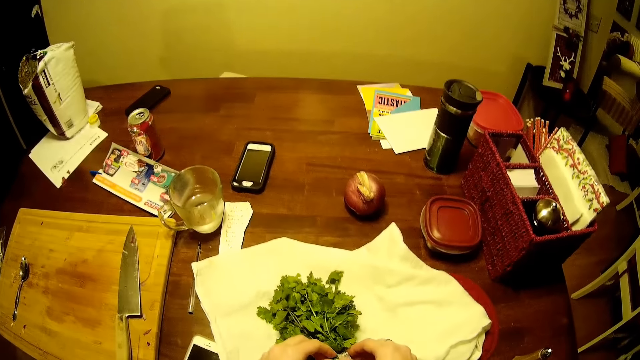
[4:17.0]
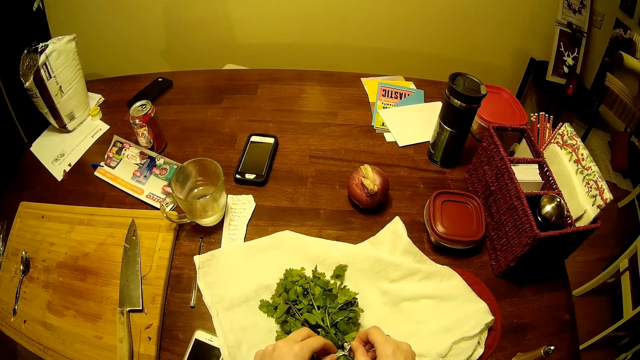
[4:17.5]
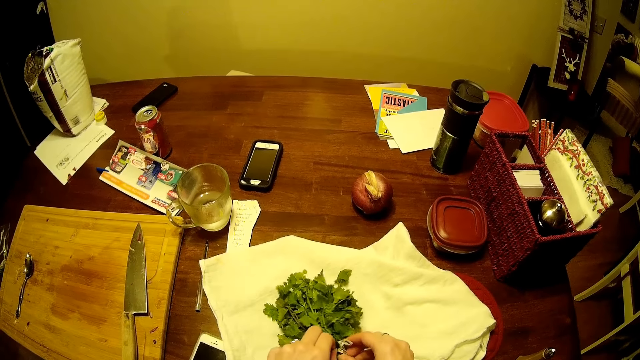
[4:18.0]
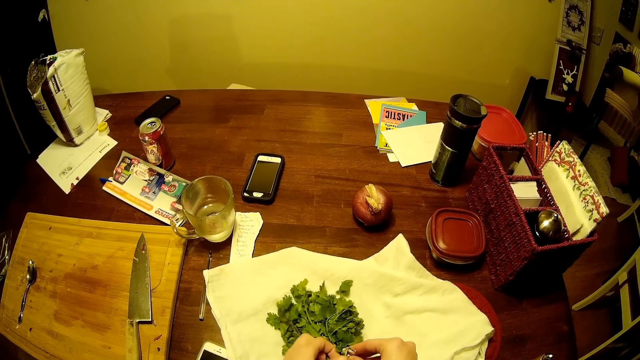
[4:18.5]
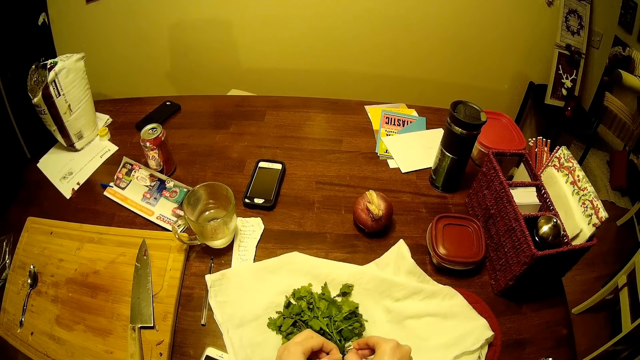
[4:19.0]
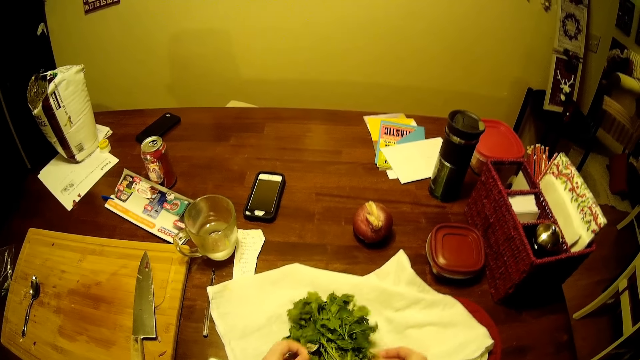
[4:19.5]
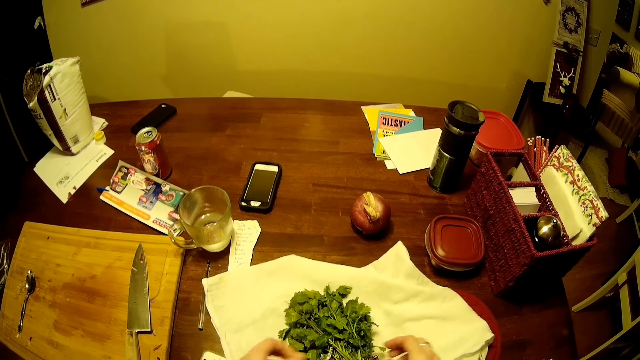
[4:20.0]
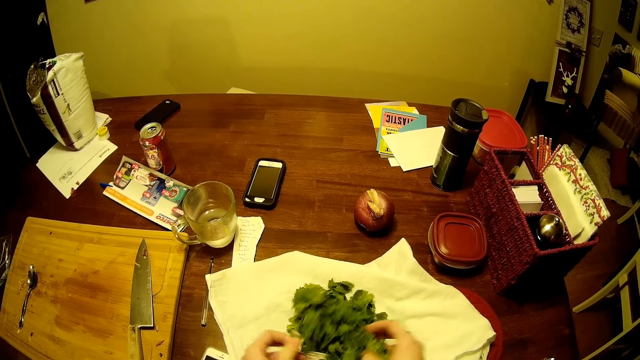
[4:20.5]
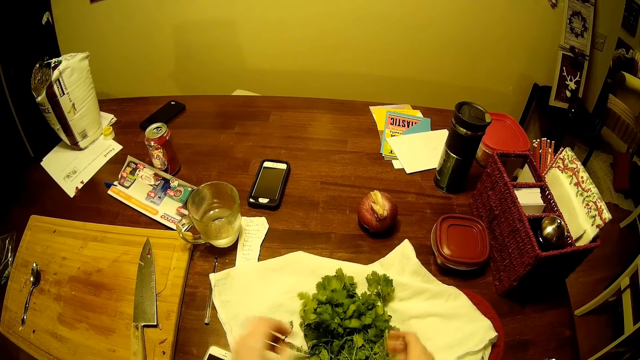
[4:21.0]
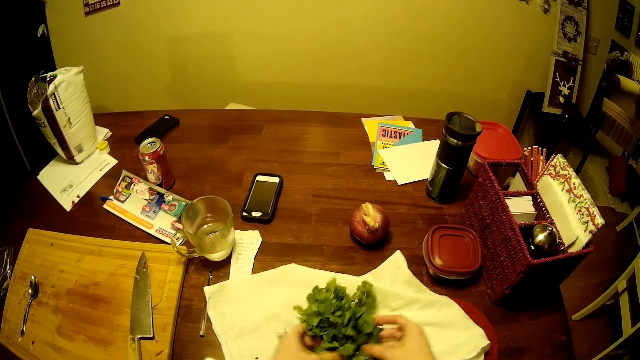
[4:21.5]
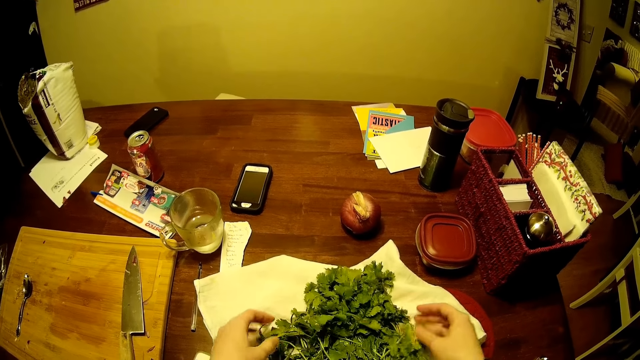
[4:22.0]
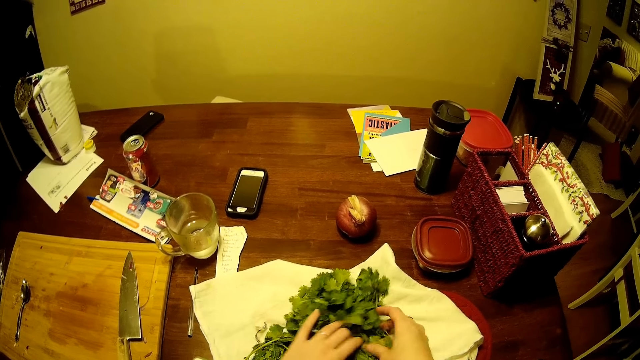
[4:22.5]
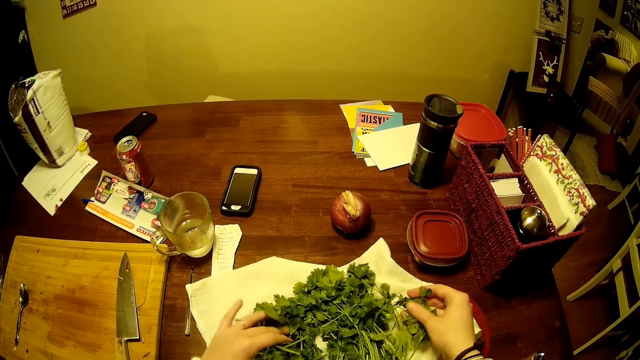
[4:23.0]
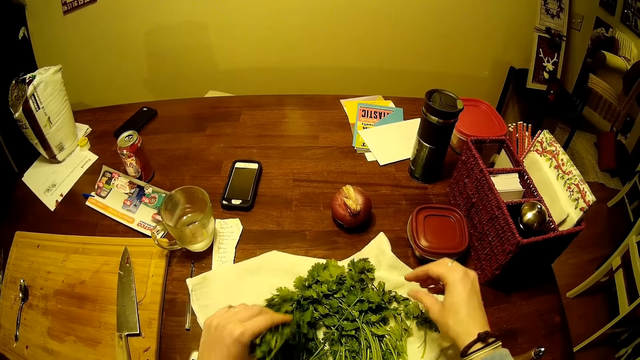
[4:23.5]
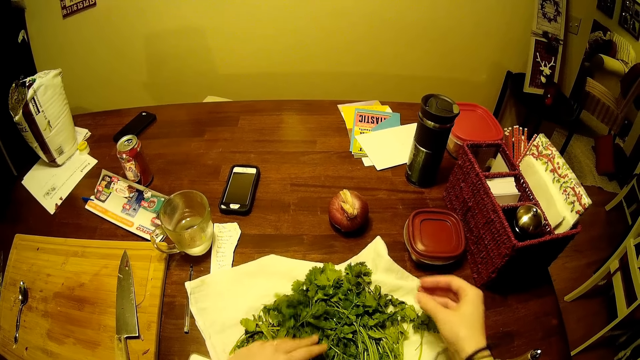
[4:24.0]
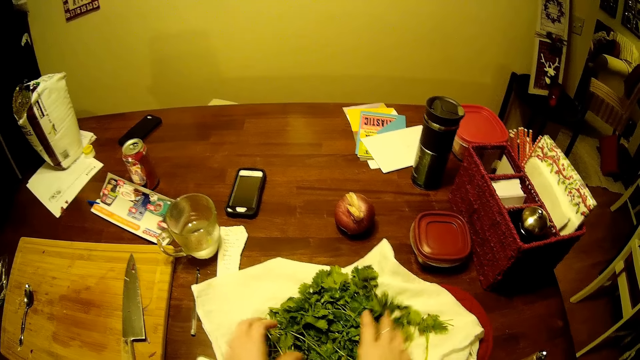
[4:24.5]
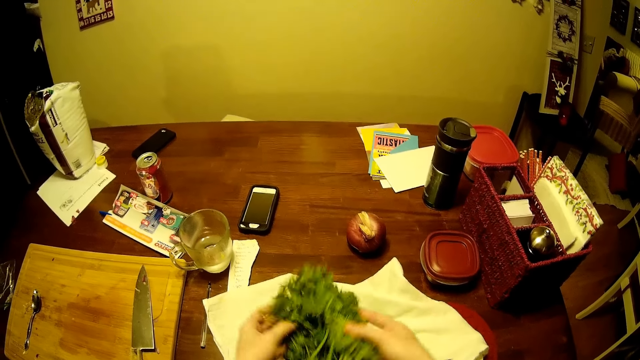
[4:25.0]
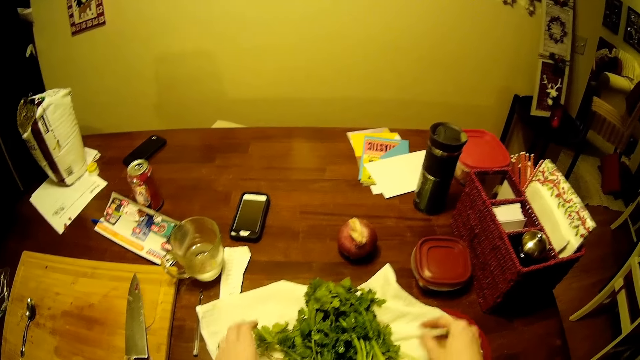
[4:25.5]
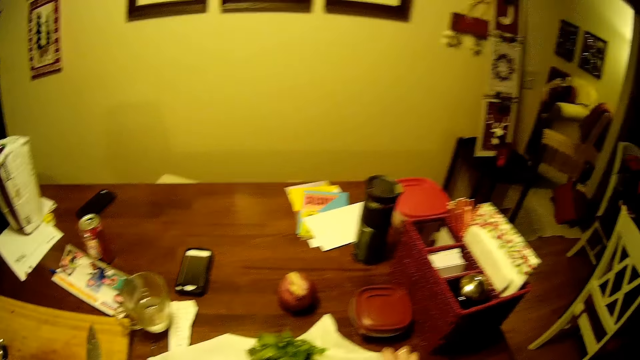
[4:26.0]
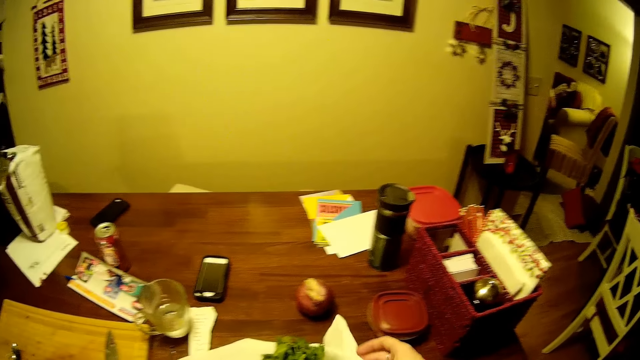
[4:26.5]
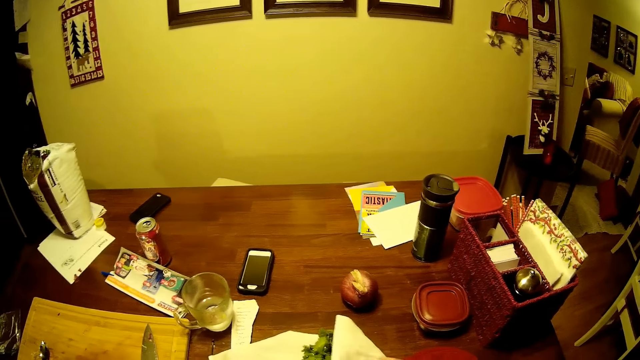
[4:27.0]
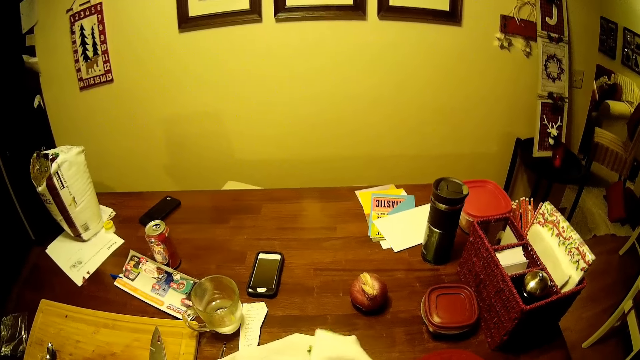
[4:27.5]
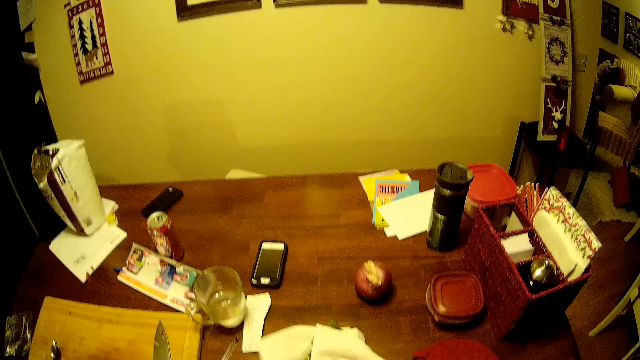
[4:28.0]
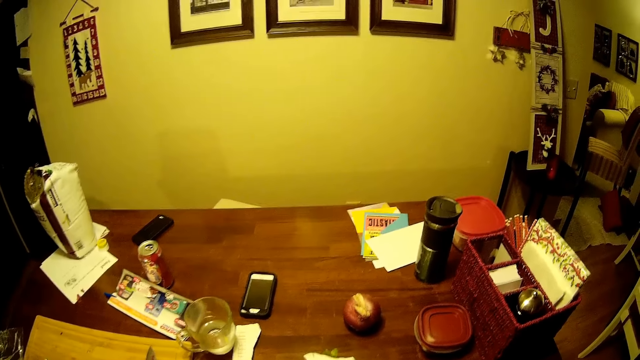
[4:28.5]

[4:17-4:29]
The camera wearer unties the coriander. They spread the coriander. They fold the towel.

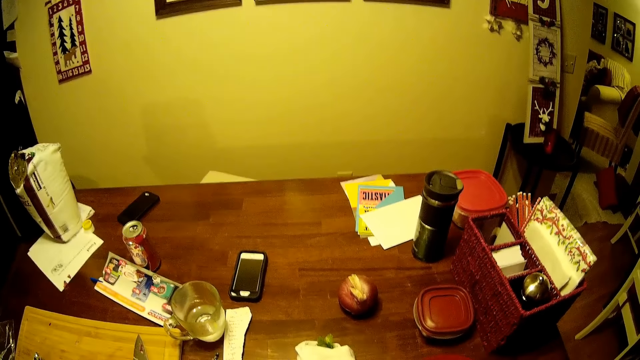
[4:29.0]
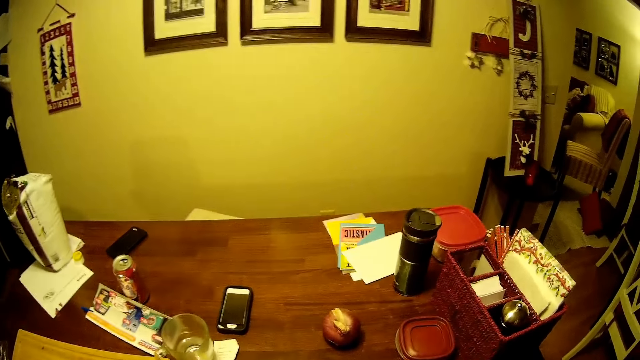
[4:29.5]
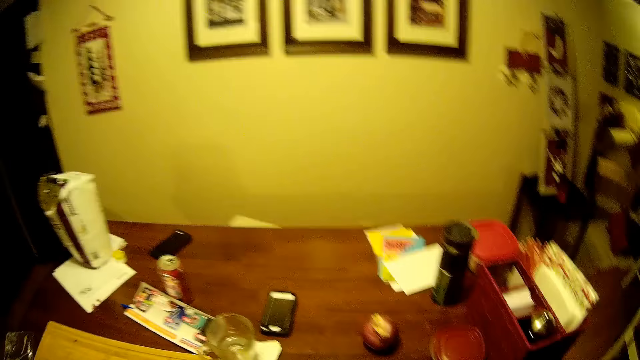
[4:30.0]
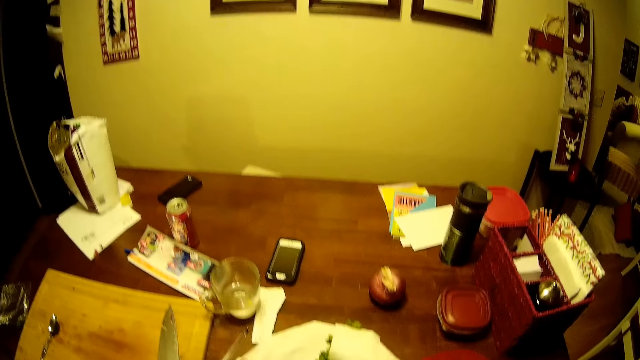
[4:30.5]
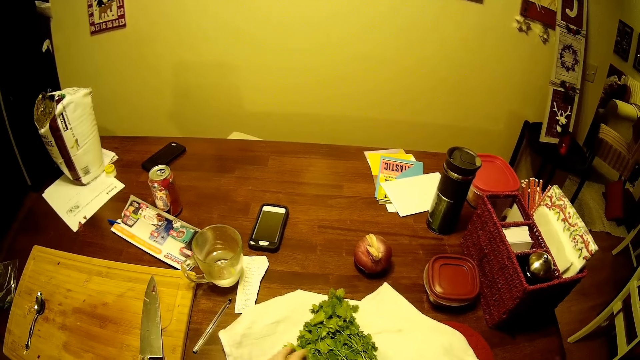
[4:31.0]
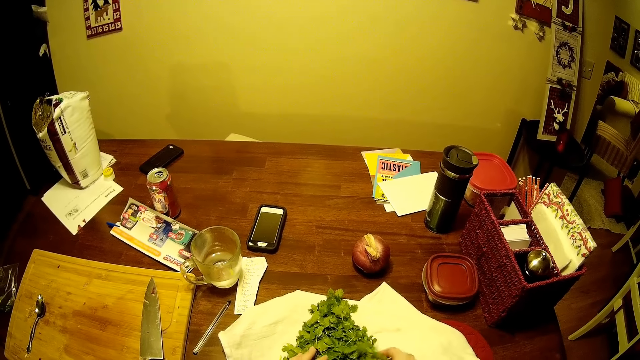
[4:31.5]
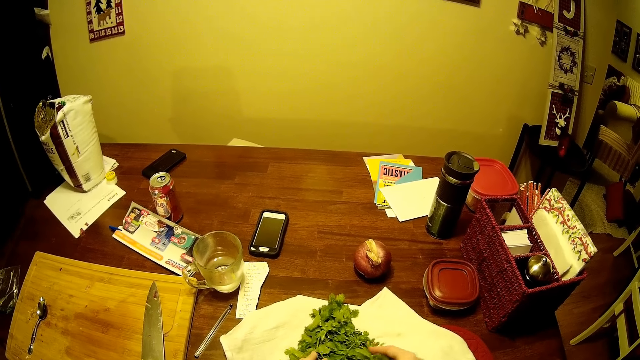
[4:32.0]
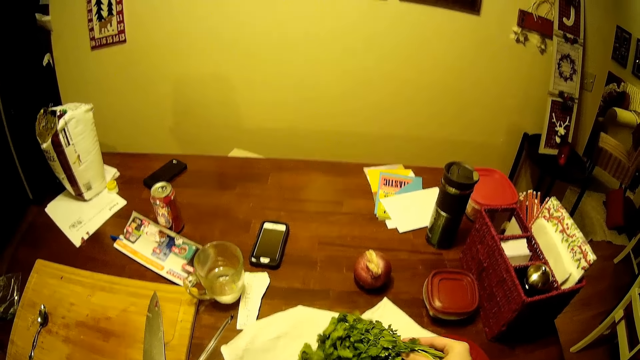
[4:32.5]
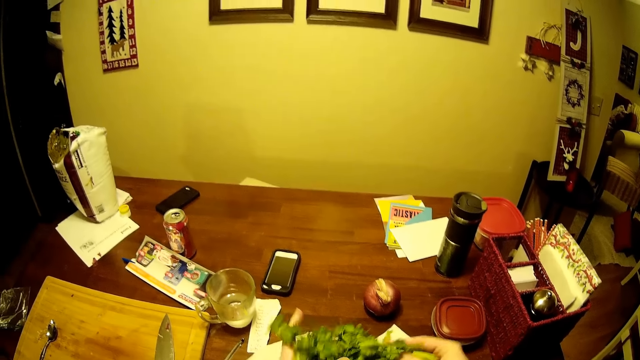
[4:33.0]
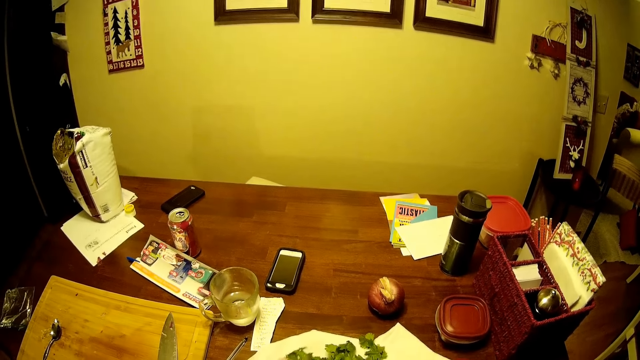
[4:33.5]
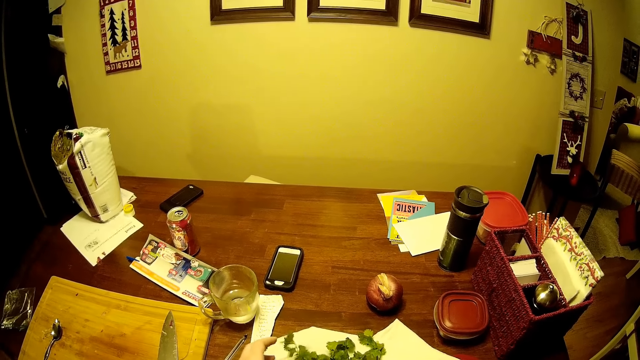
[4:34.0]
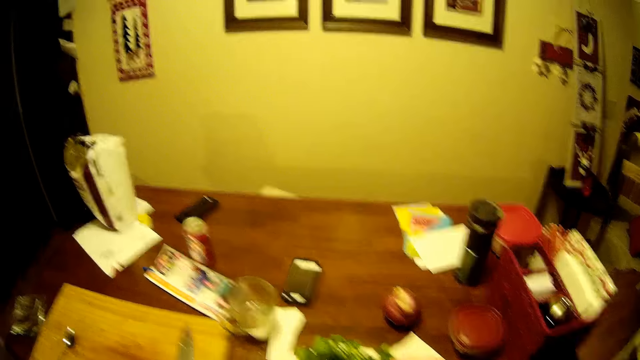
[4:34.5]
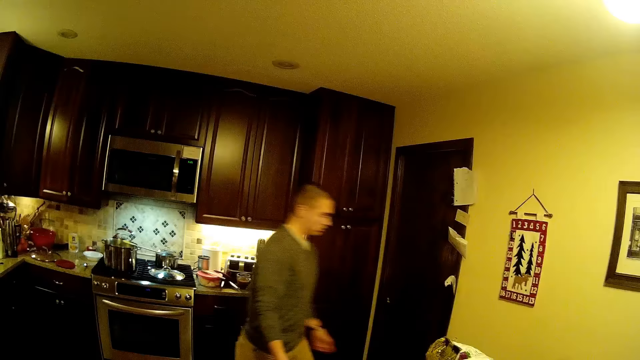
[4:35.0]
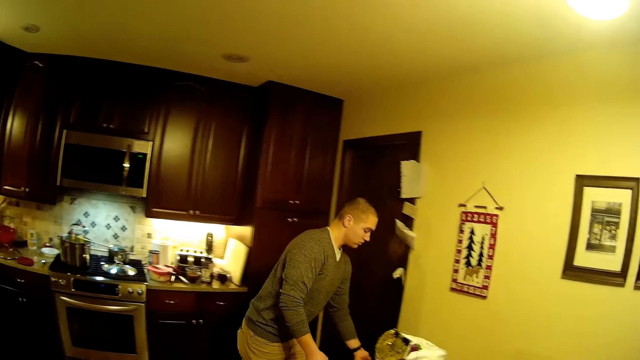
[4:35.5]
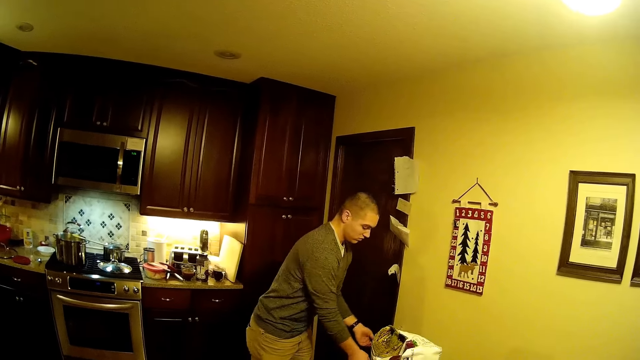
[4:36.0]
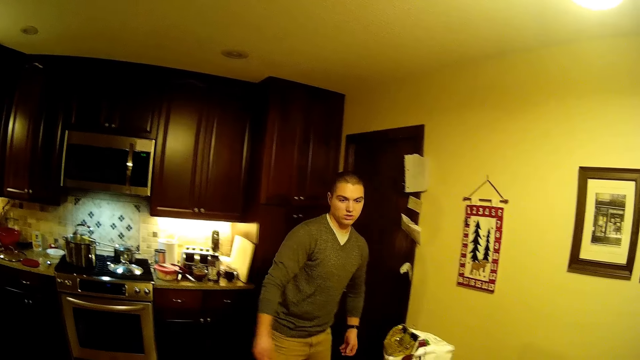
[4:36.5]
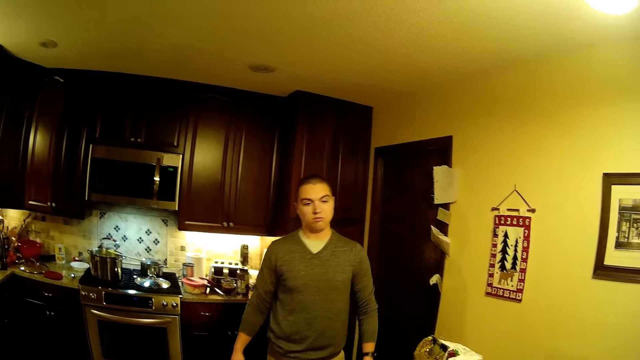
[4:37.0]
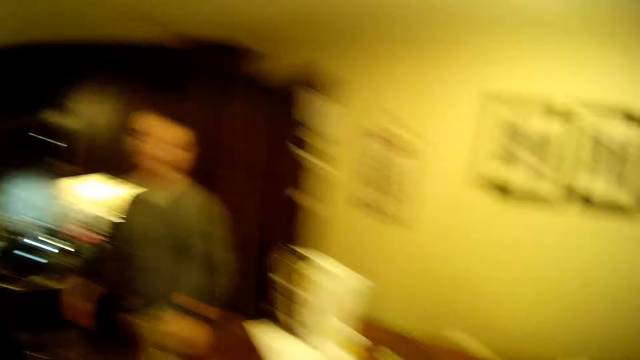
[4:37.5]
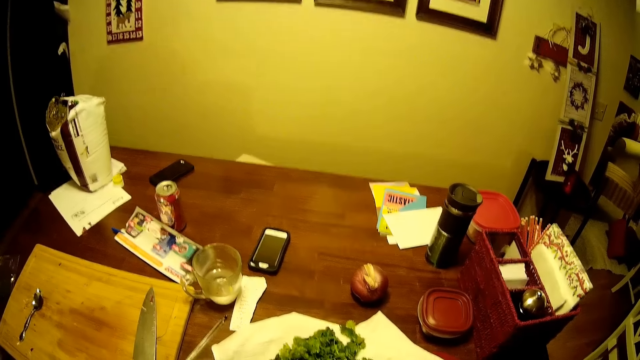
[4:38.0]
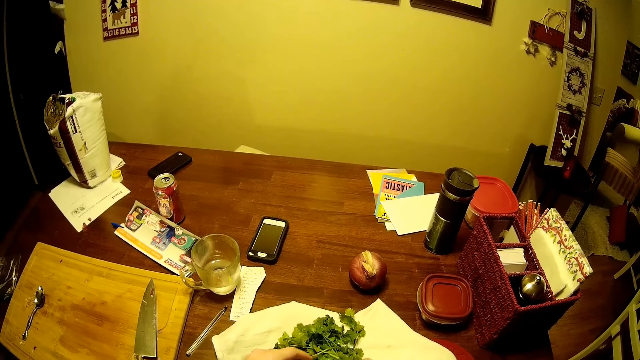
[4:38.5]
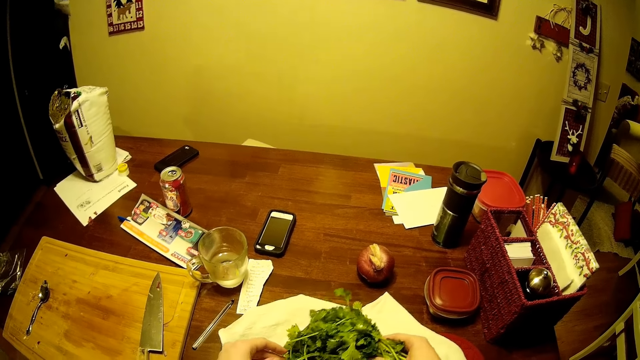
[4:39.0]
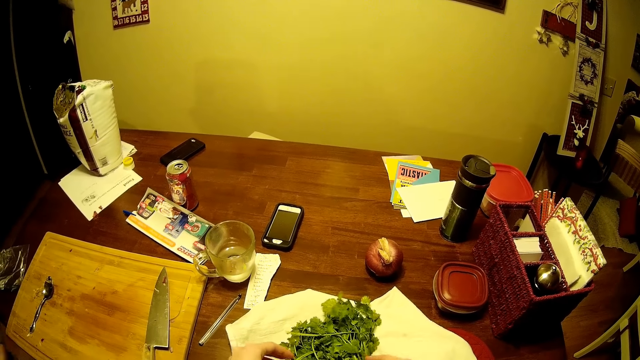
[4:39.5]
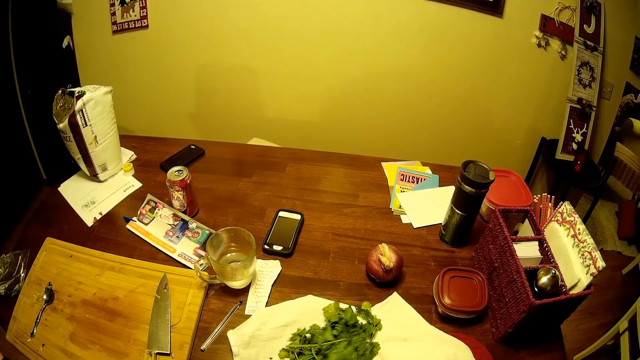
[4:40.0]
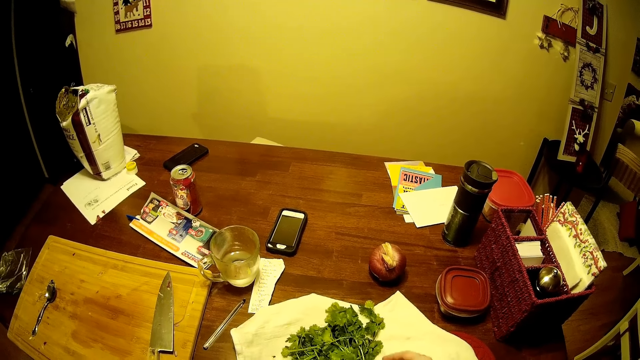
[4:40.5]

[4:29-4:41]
The camera wearer unfolds the towel. They pick up the coriander. They put the coriander on the towel. They look around. A man steps forward. The man moves the hands. The man steps forward. The camera wearer picks up the coriander. They put the coriander on the towel.
